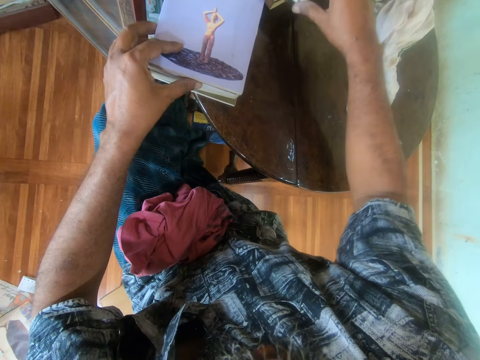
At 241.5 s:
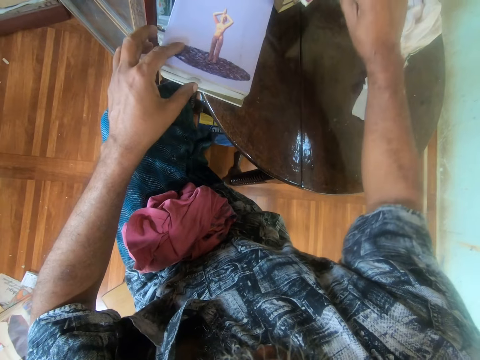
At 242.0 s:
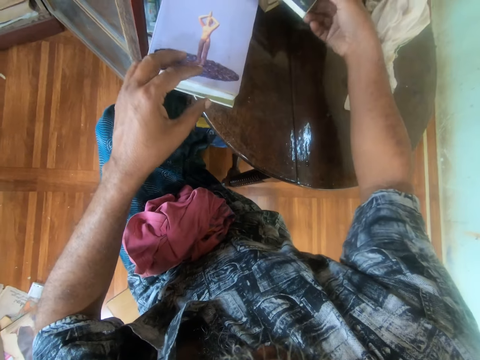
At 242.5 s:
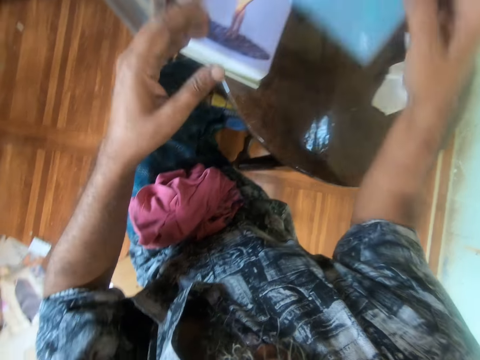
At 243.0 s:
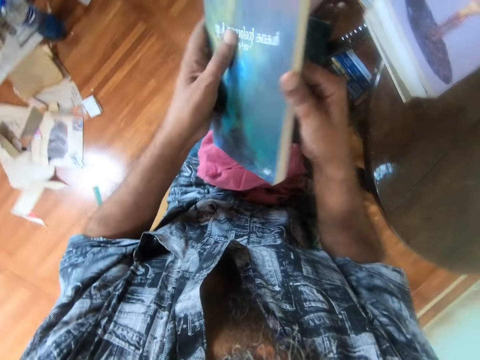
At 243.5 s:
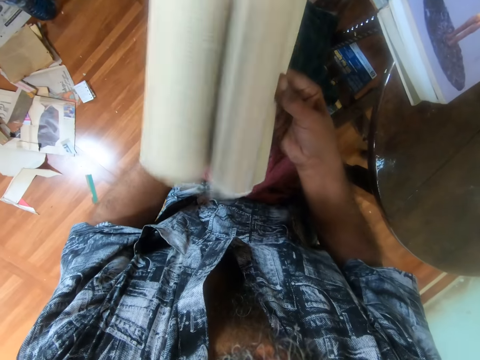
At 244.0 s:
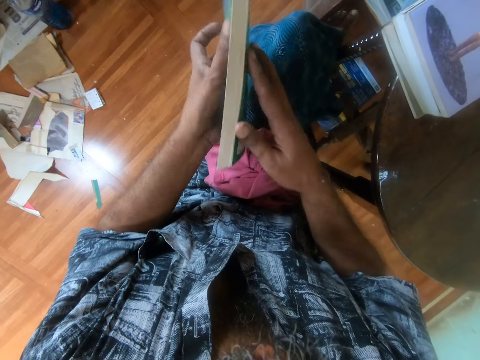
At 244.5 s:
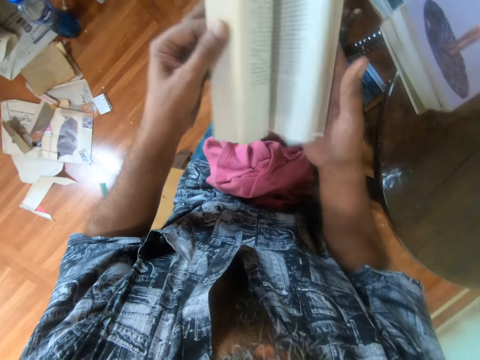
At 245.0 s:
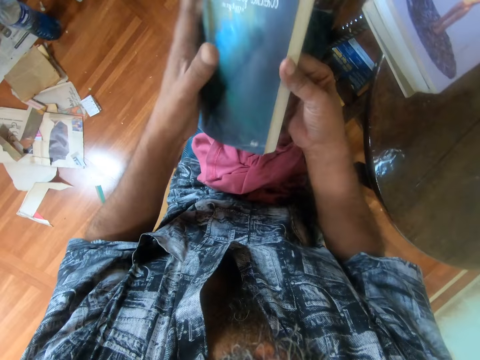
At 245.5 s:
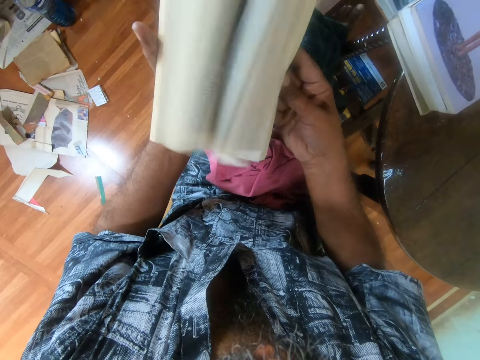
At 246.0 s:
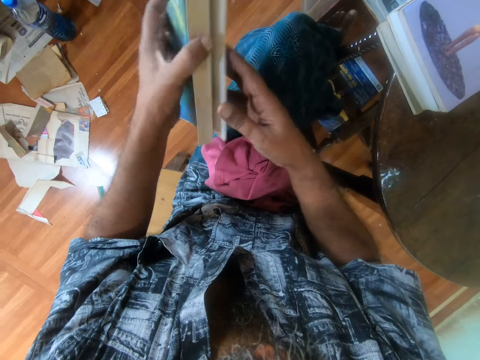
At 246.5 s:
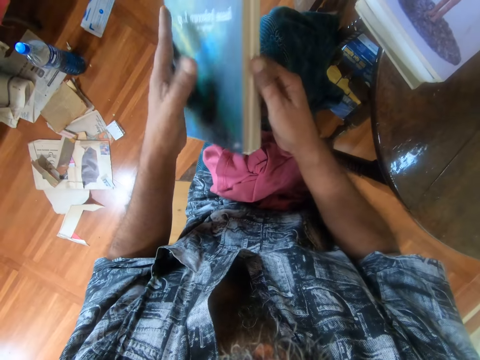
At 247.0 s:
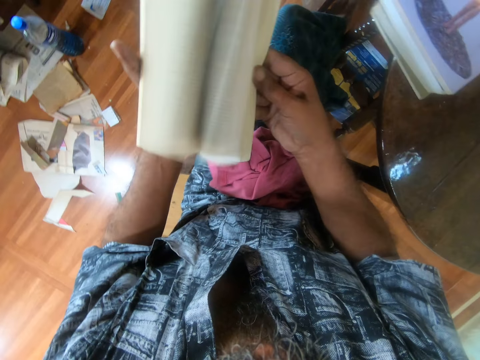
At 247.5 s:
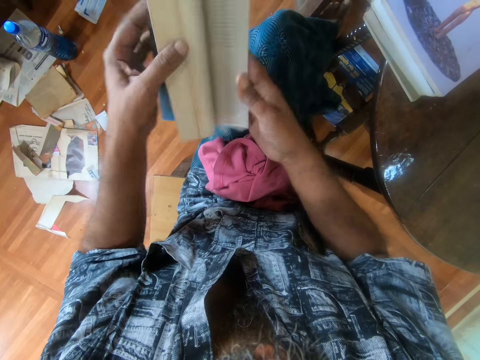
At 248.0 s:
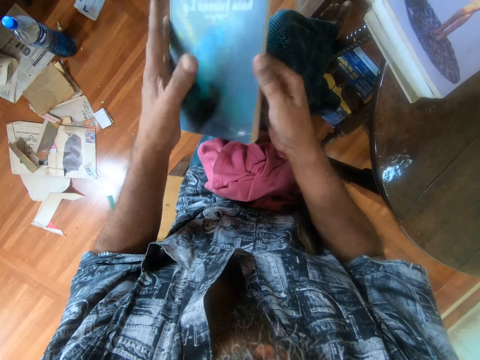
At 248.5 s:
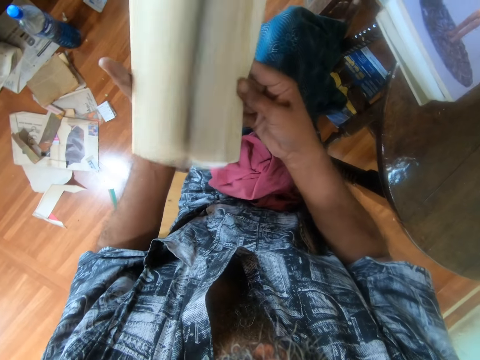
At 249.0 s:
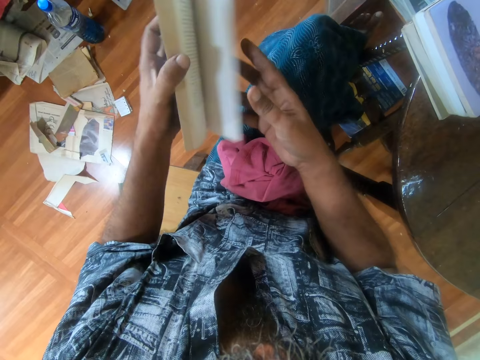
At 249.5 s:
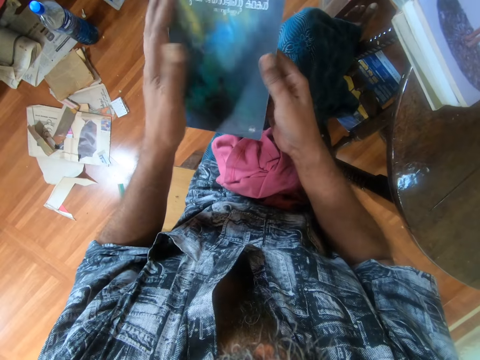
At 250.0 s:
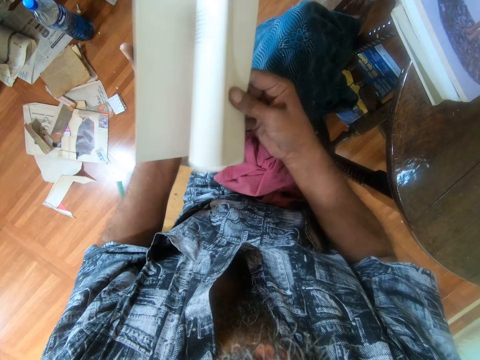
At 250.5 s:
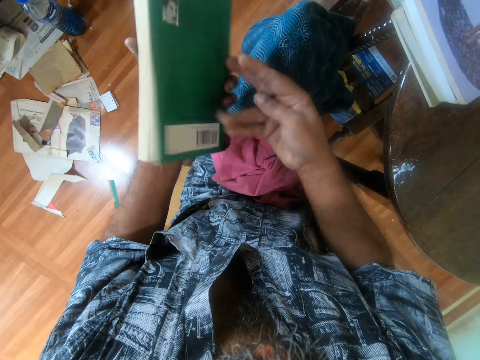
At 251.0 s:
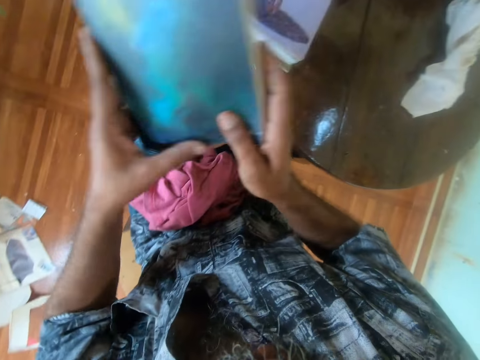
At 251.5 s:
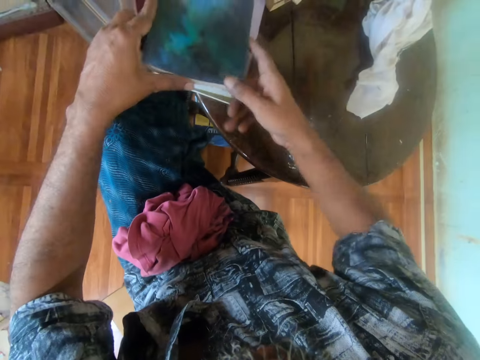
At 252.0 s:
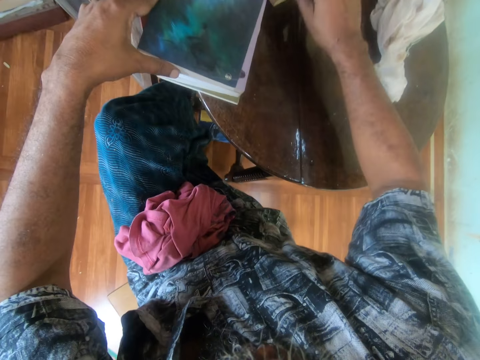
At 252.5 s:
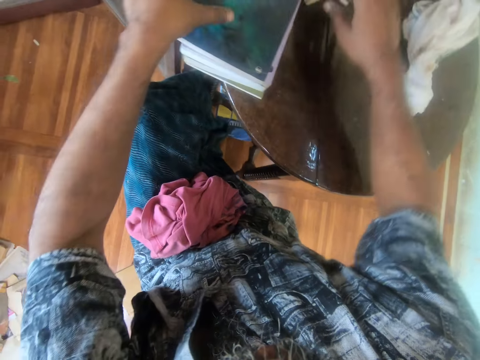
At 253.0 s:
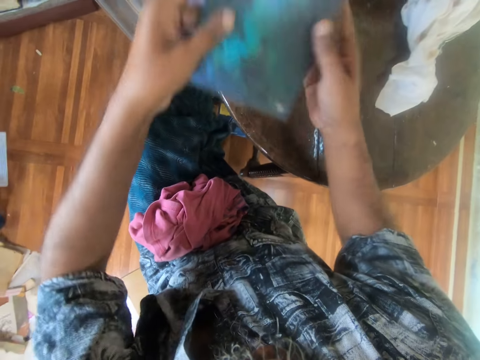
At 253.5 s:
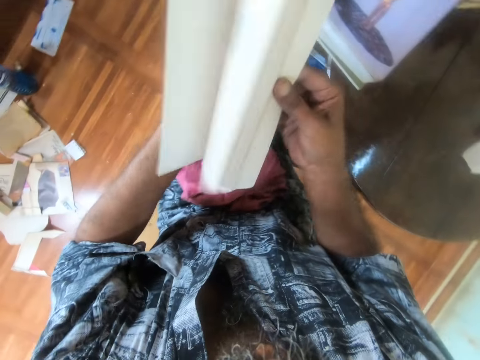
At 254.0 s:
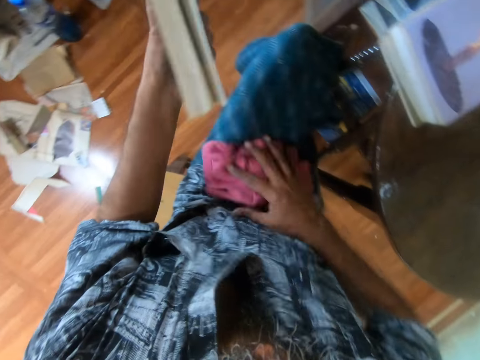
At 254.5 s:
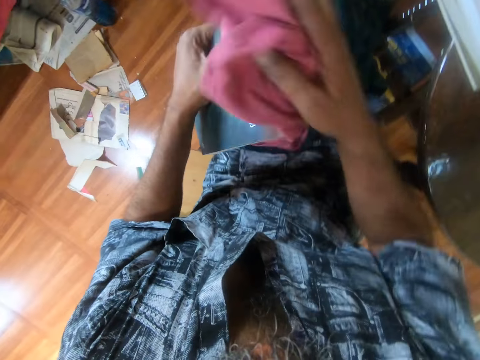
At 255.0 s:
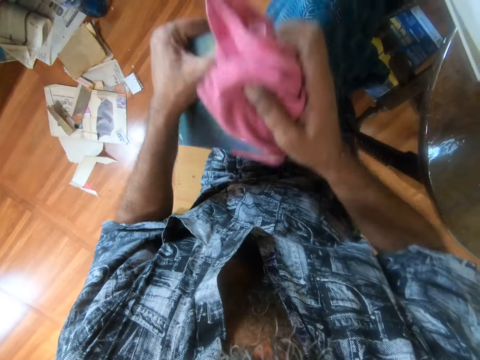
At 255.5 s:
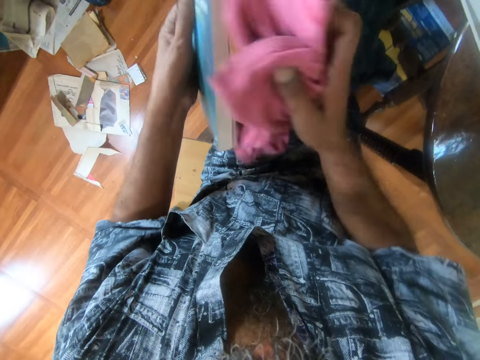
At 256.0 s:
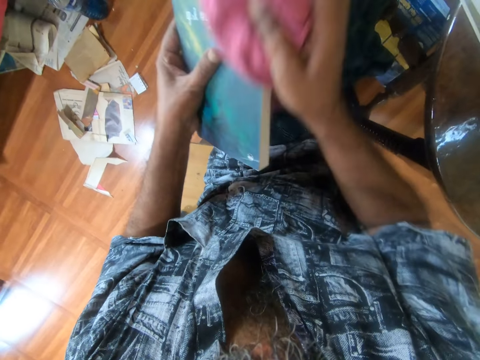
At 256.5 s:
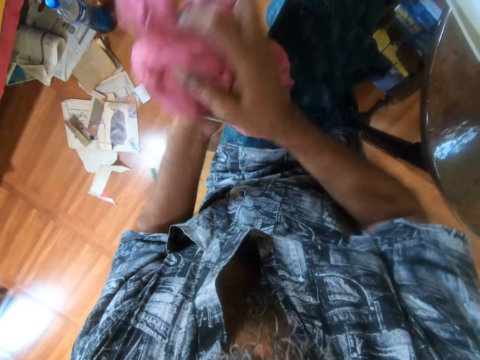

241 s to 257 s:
The camera wearer picks up a book from the pile. They peruse through the book. They open the book. They place the book on the books on the table. They touch a book on the pile and pick up the book. They peruse through the book. They open the book. They pick up the wiper on the lap. They wipe the book.

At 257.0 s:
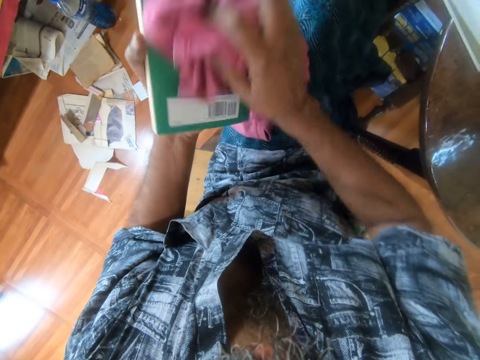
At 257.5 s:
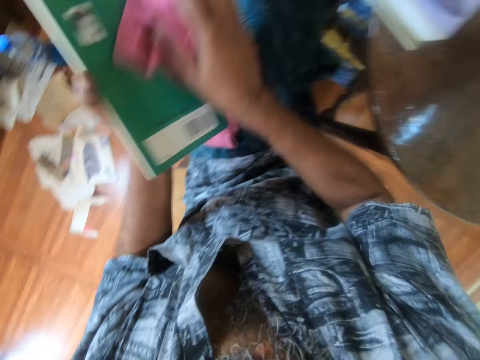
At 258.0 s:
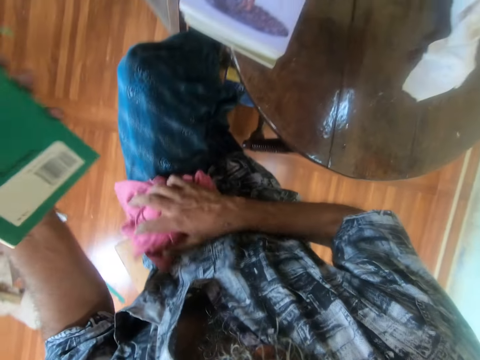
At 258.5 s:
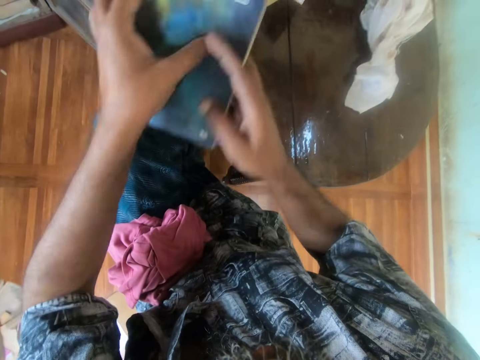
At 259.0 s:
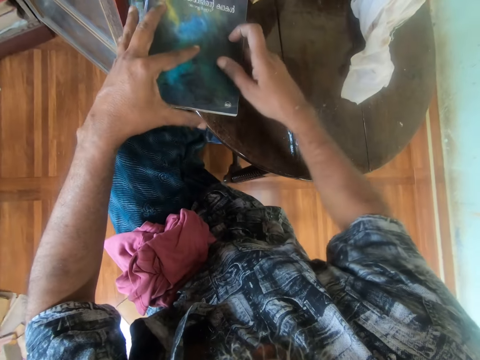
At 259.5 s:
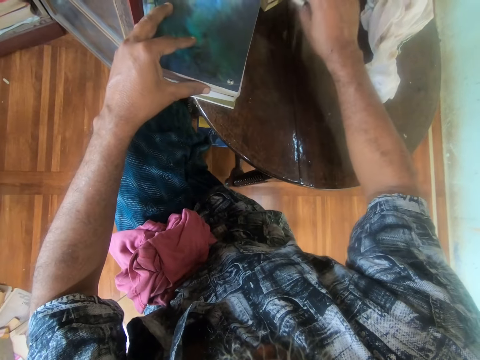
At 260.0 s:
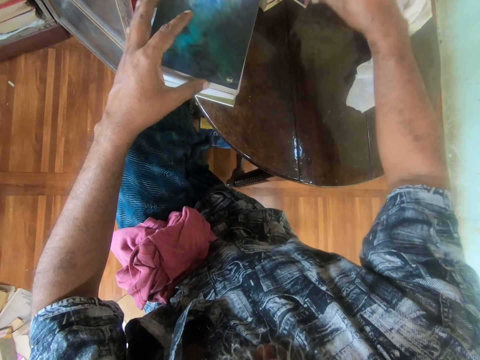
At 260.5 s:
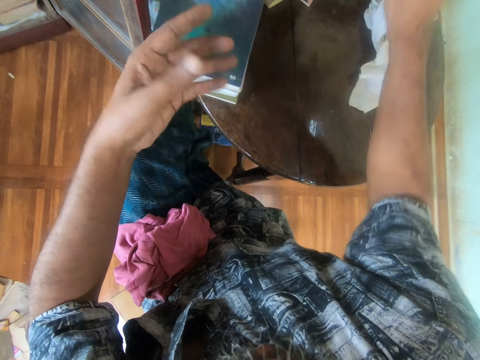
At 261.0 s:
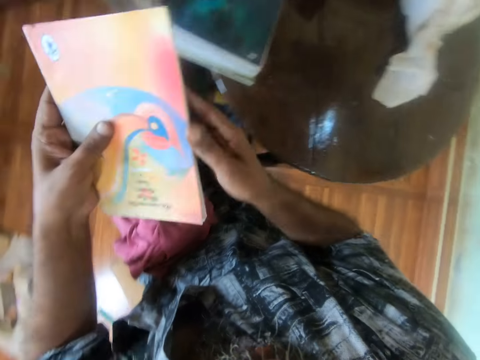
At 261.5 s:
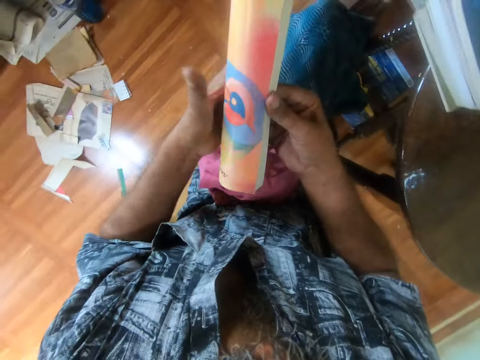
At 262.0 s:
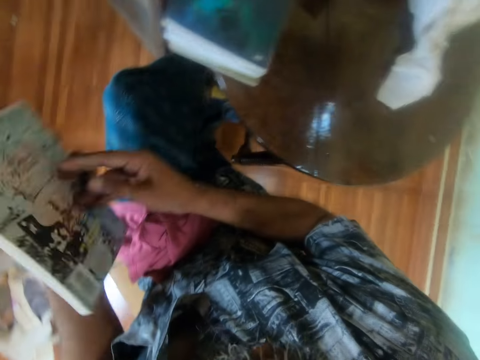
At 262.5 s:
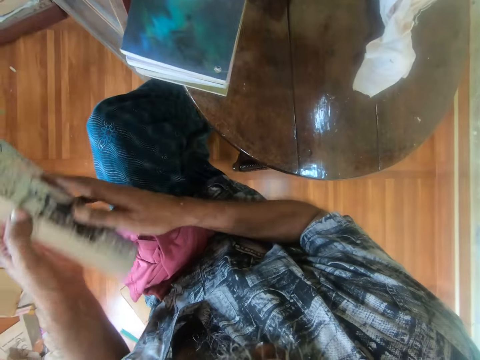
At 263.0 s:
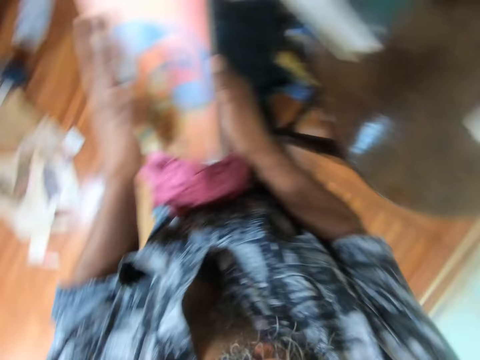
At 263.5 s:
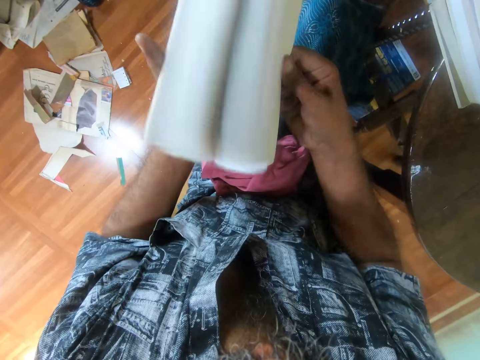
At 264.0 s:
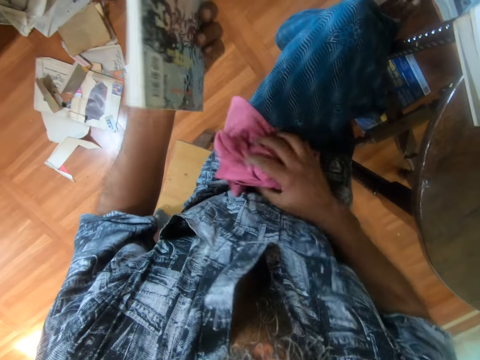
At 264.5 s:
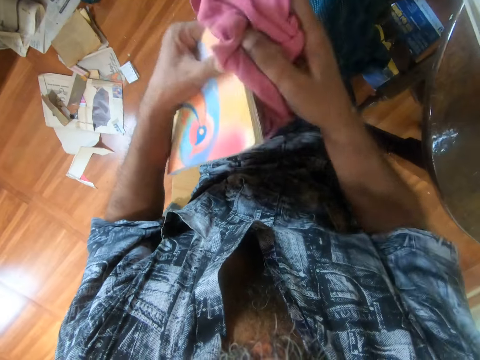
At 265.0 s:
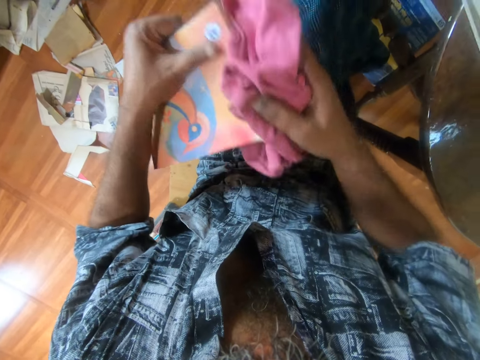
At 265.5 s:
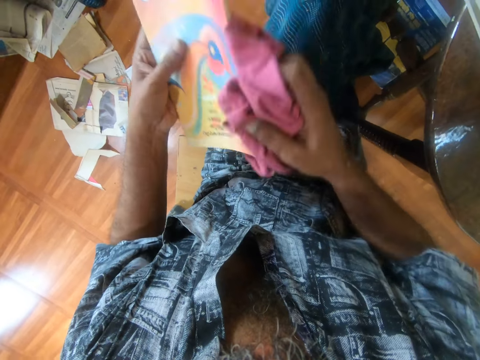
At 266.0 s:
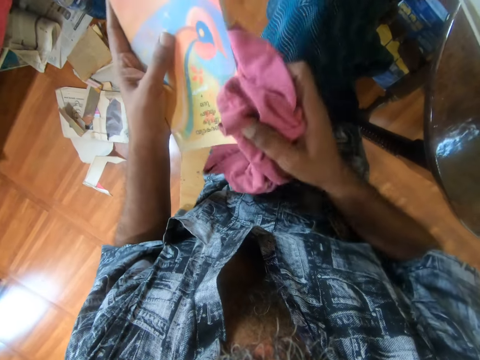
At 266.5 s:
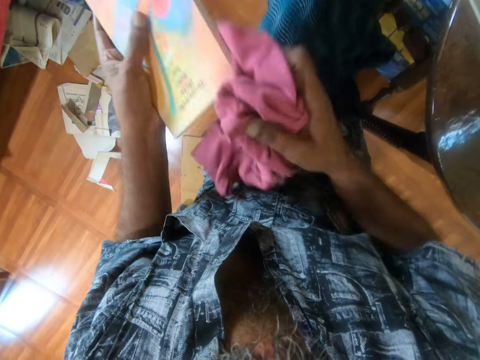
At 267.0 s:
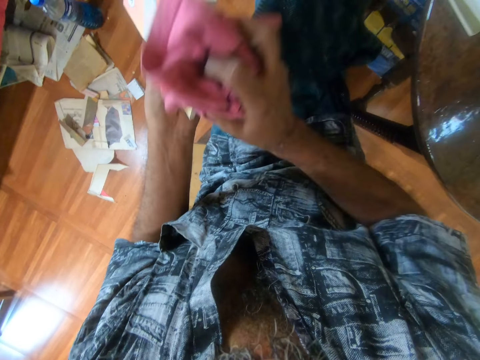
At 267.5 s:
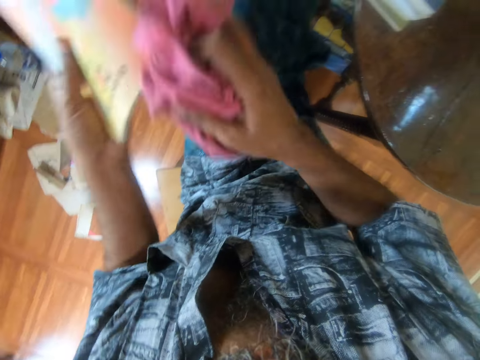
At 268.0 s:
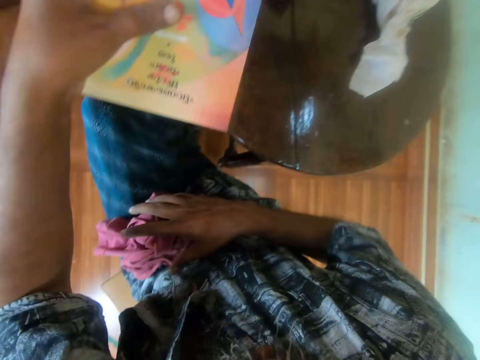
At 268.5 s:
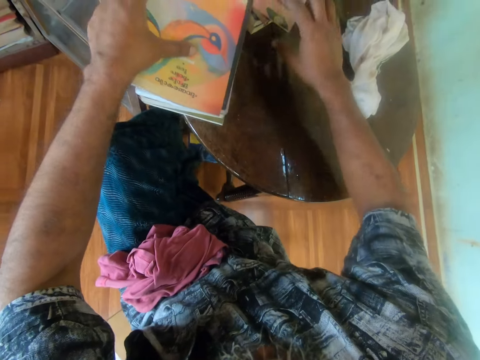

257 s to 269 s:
The camera wearer puts down the wiper on the lap. They place the book on the books on the table. They pick up a book from the pile. They peruse through the book. They open the book. They pick up the wiper on the lap. They wipe the book. They put down the wiper on the lap. They place the book on the books on the table.
